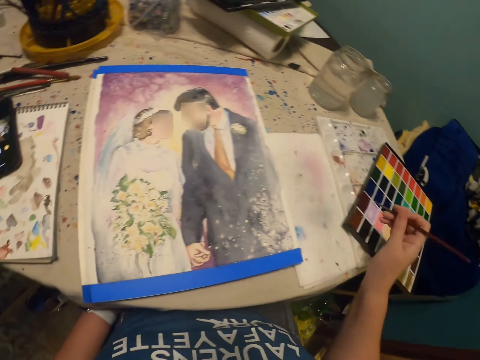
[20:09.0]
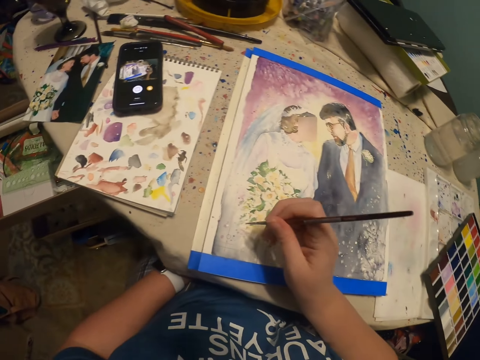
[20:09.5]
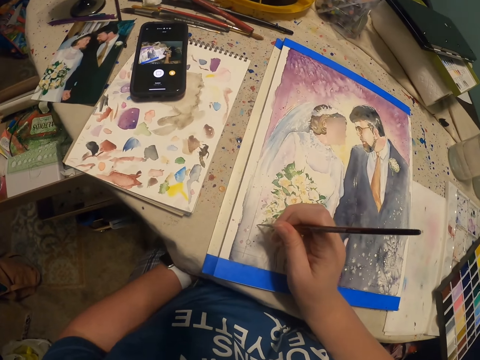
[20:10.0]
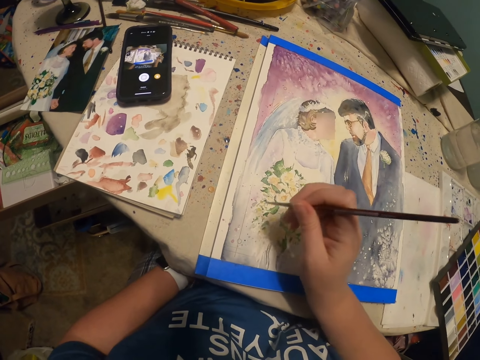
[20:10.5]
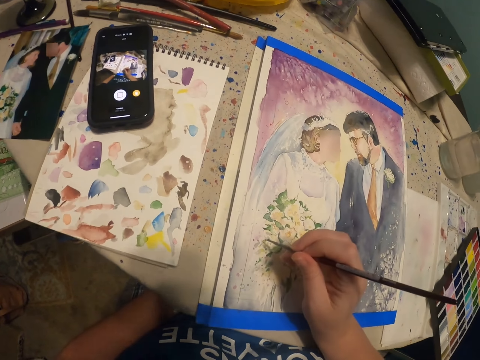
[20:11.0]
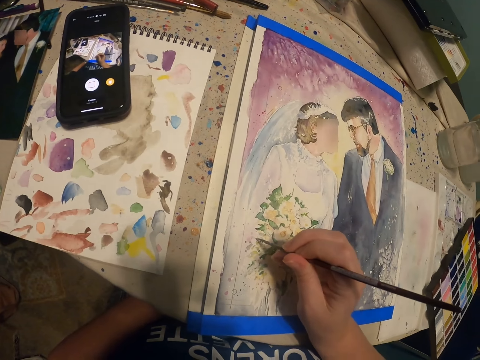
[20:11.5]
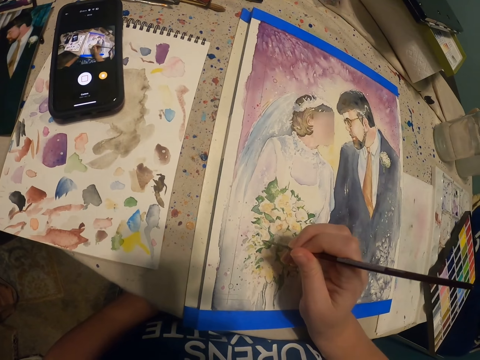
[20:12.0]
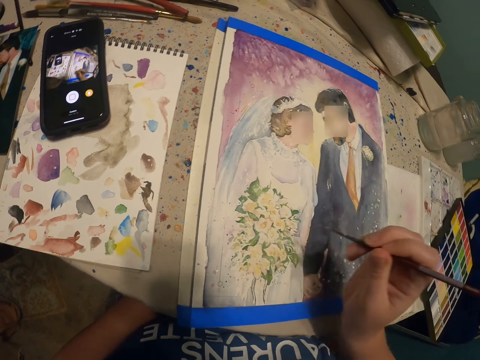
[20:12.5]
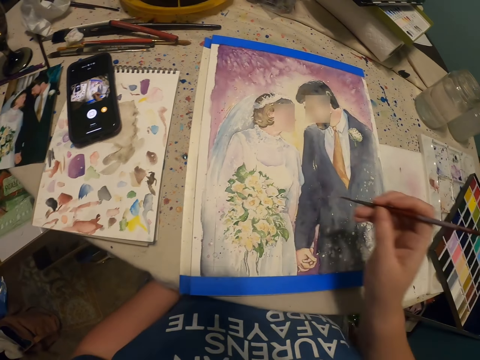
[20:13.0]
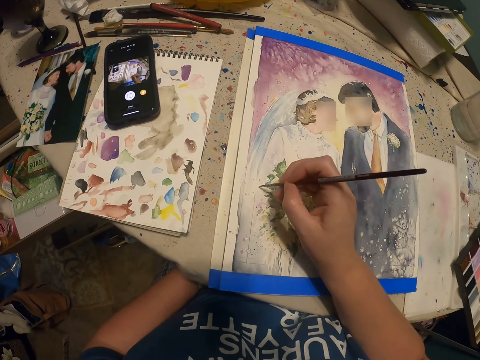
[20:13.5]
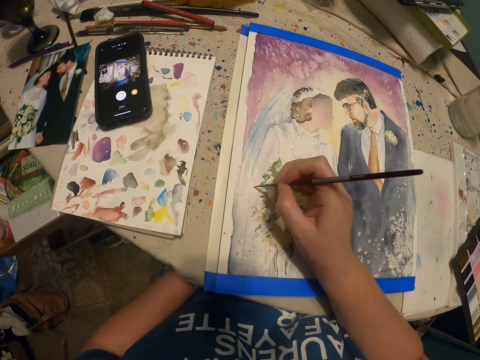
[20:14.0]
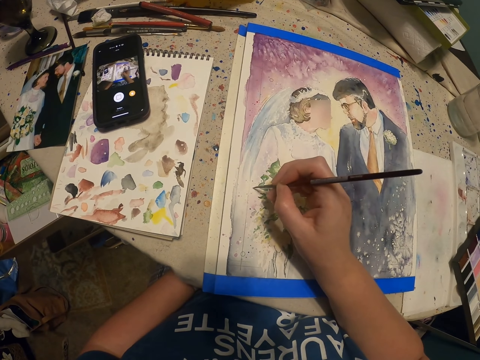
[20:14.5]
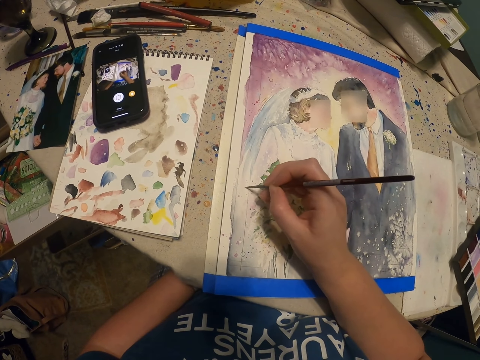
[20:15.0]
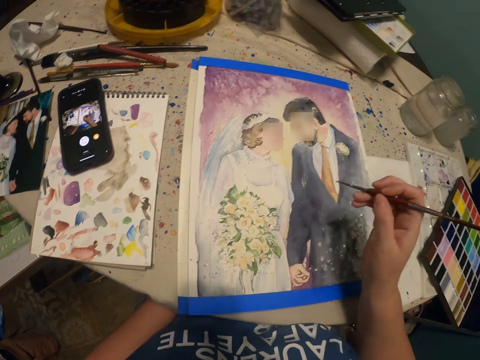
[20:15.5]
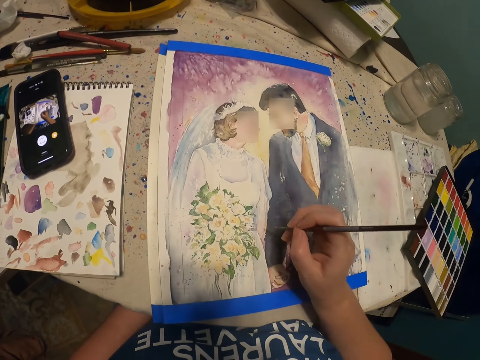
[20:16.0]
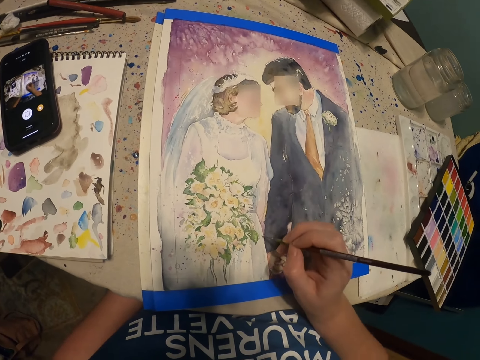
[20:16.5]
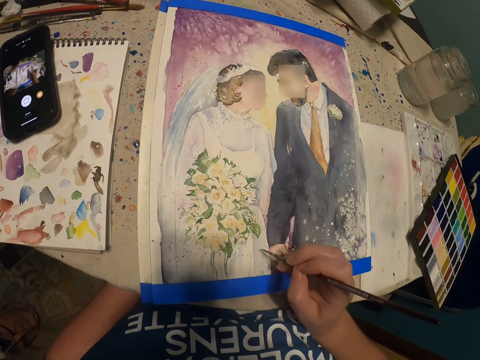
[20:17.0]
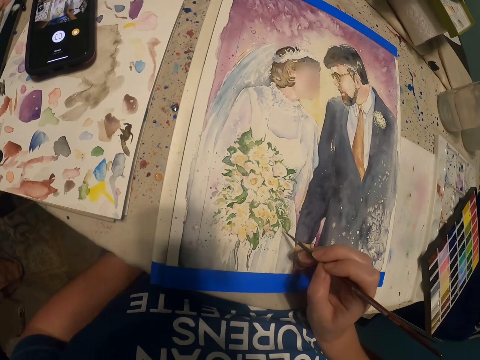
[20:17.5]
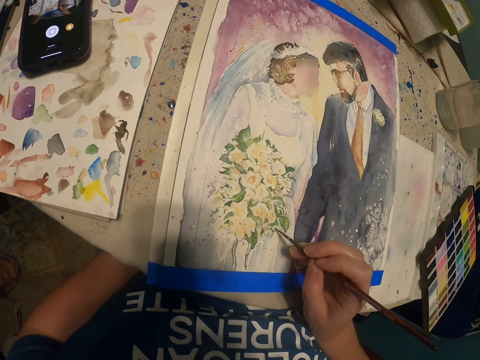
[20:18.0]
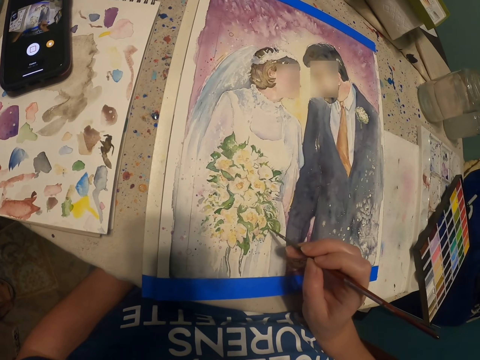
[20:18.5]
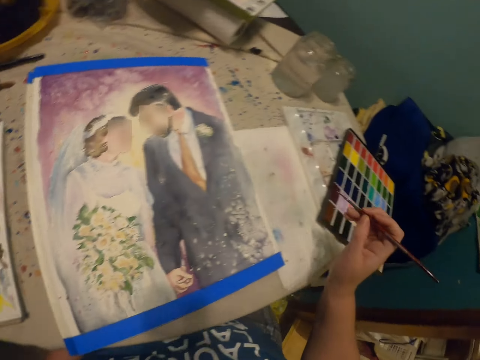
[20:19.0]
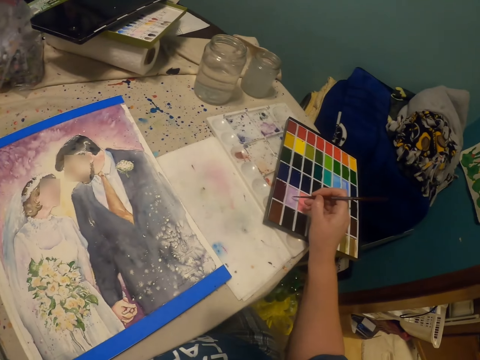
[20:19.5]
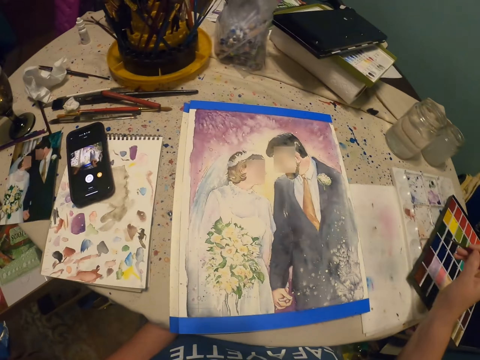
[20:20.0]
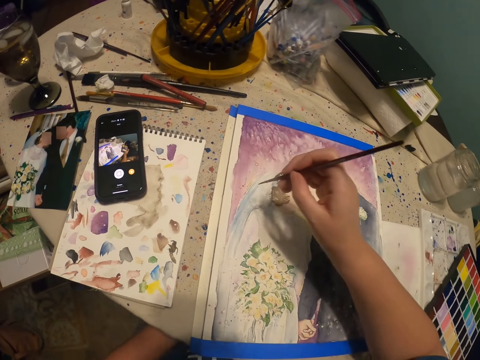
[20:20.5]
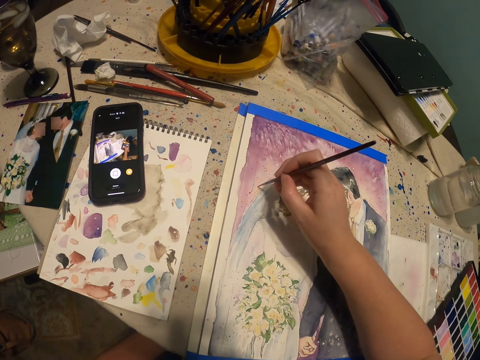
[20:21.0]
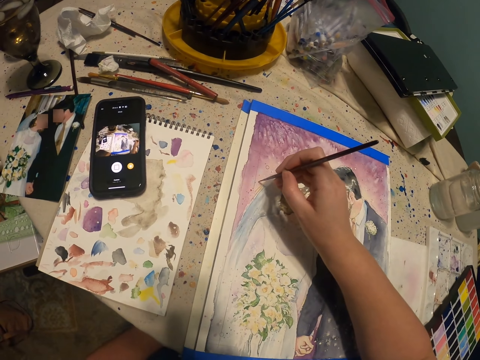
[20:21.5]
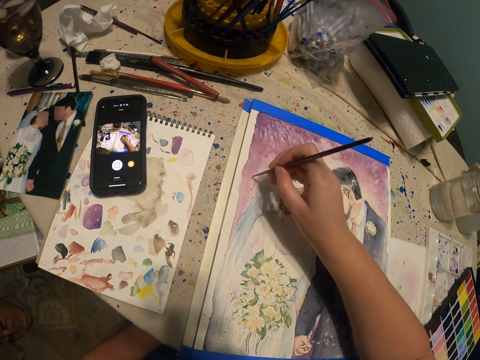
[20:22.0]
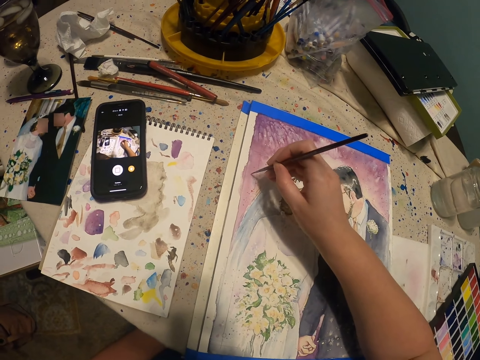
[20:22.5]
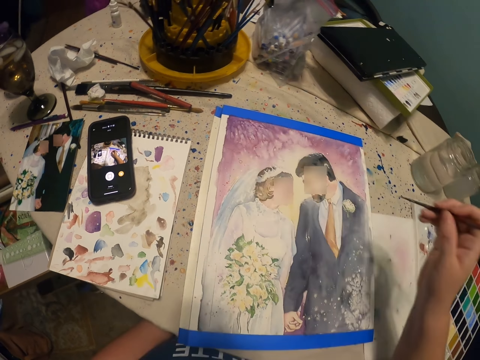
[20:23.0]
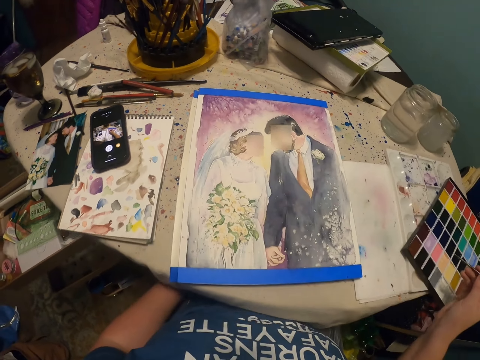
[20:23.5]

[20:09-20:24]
The camera wearer puts the paintbrush or drawing pencil on the paint. They draw a picture on the manila paper with the drawing pencil. They put the paintbrush on the paint again and draw a picture on the manila paper with the drawing pencil again.

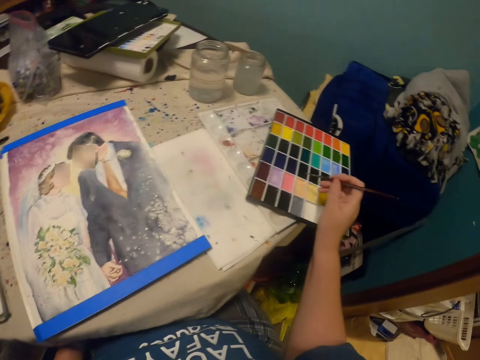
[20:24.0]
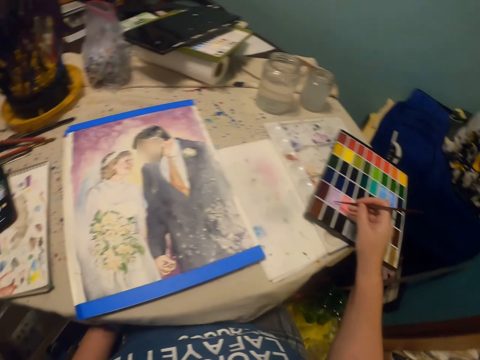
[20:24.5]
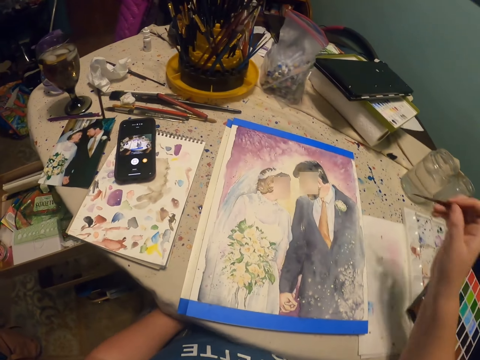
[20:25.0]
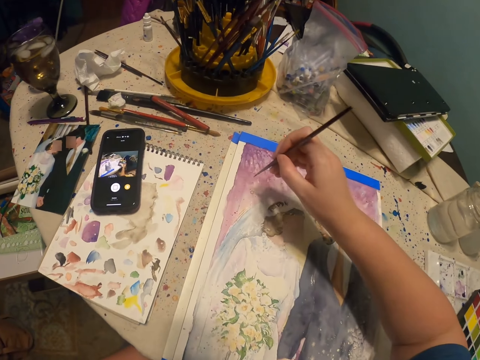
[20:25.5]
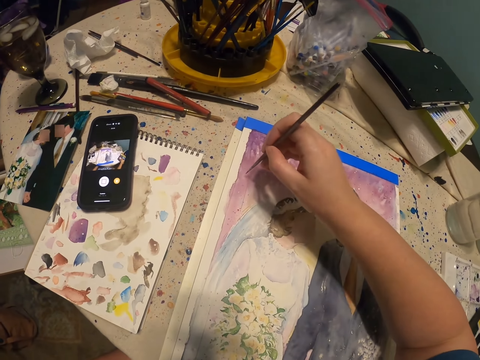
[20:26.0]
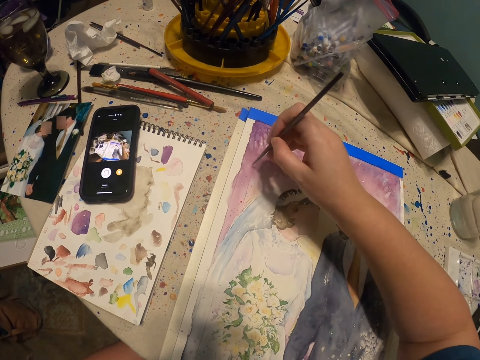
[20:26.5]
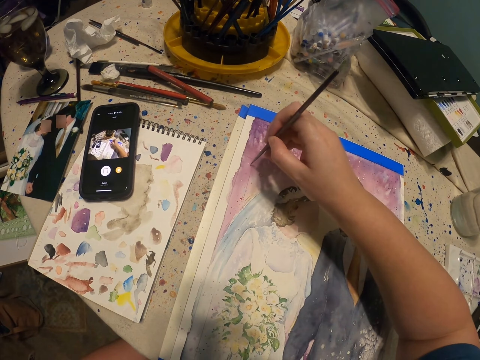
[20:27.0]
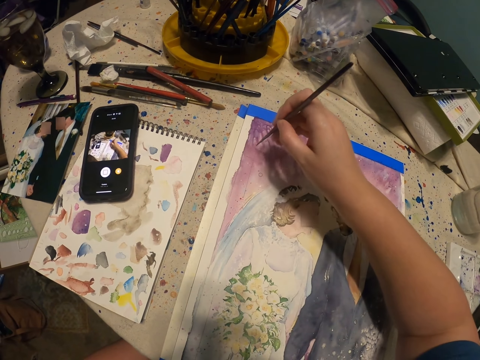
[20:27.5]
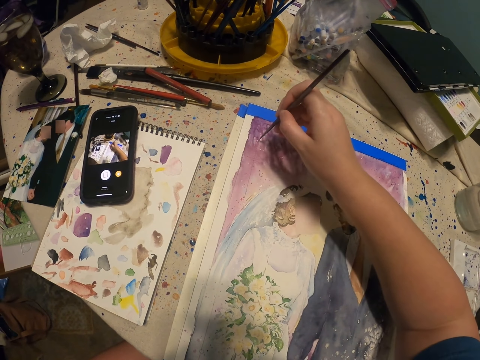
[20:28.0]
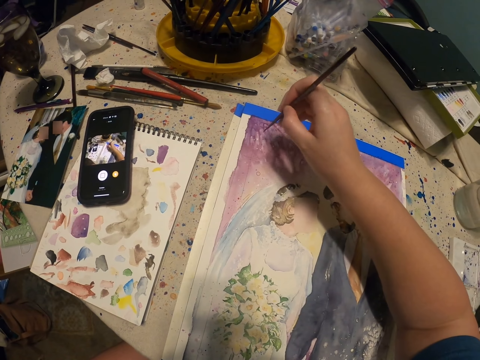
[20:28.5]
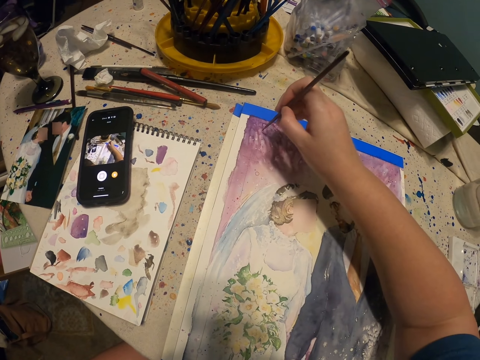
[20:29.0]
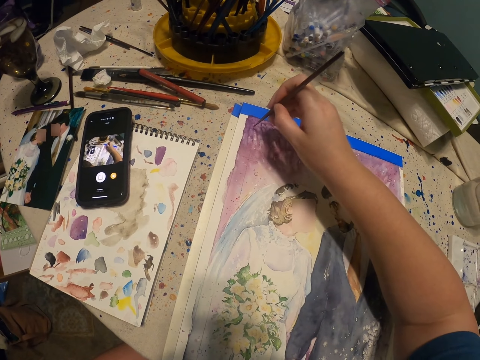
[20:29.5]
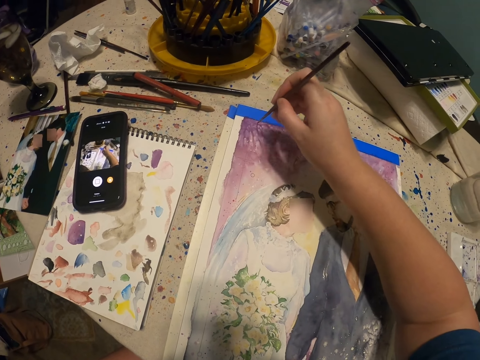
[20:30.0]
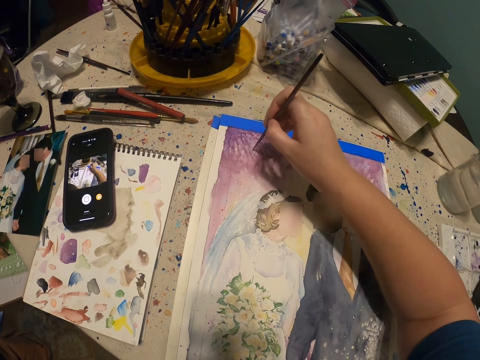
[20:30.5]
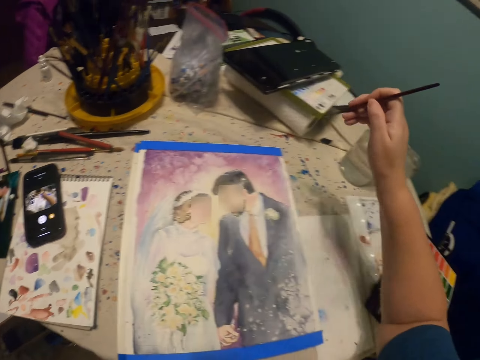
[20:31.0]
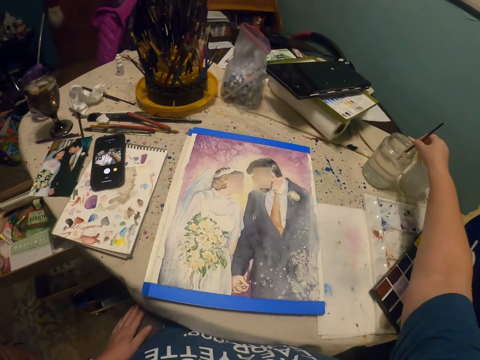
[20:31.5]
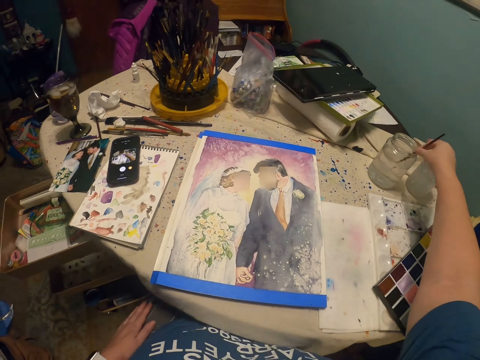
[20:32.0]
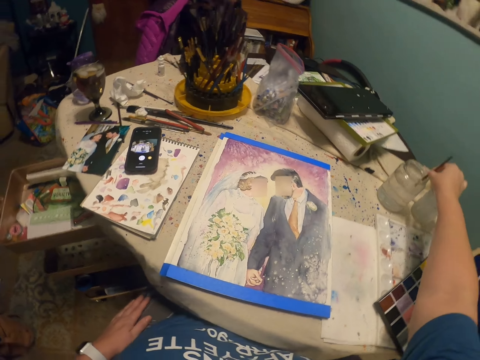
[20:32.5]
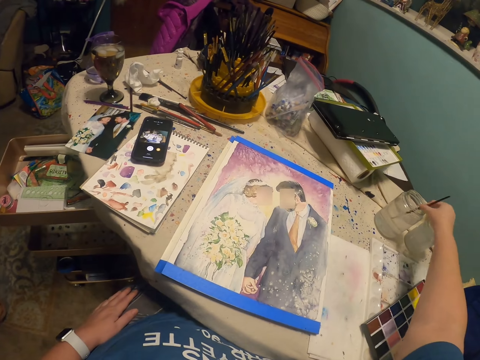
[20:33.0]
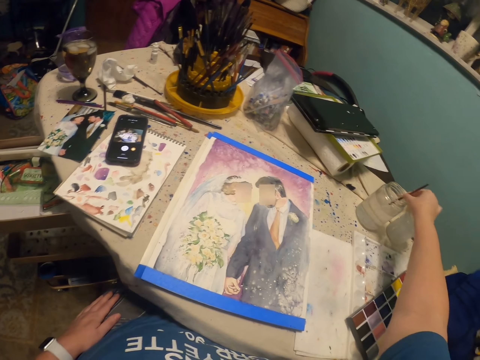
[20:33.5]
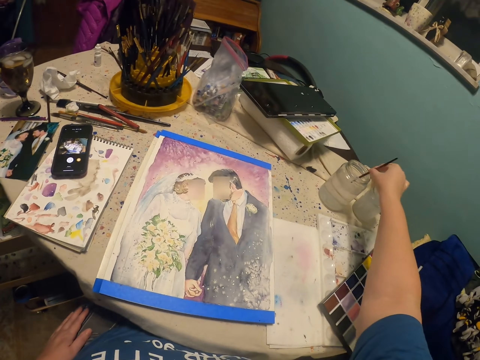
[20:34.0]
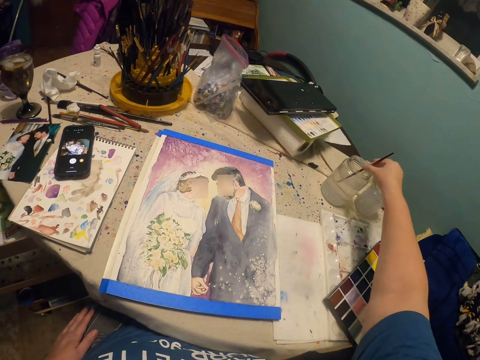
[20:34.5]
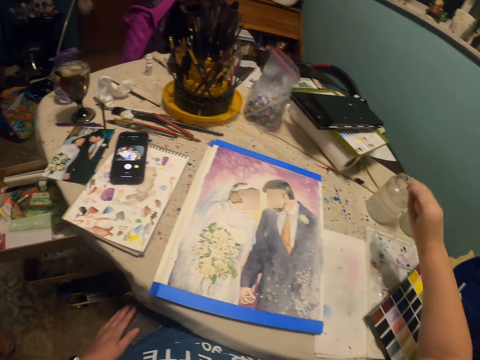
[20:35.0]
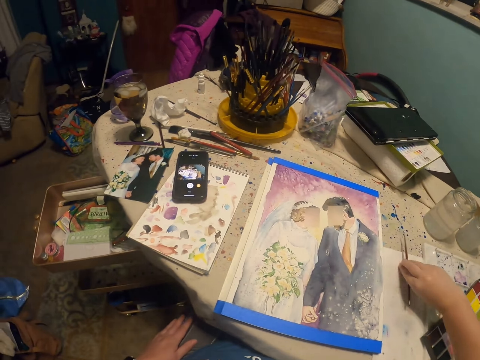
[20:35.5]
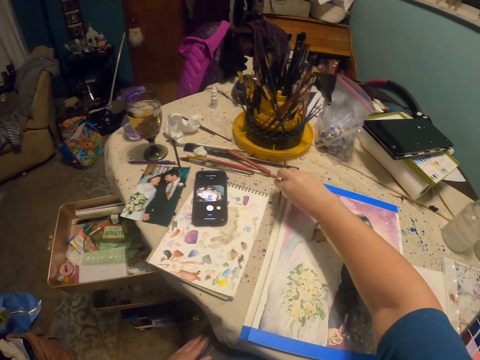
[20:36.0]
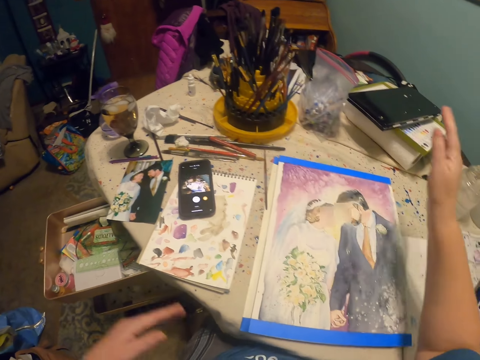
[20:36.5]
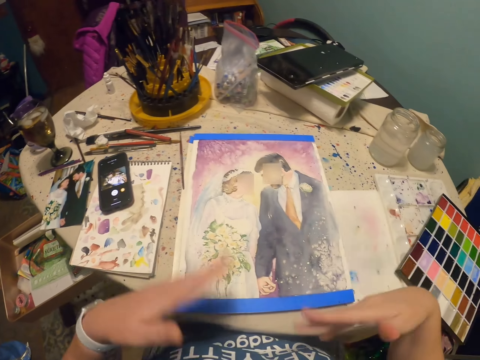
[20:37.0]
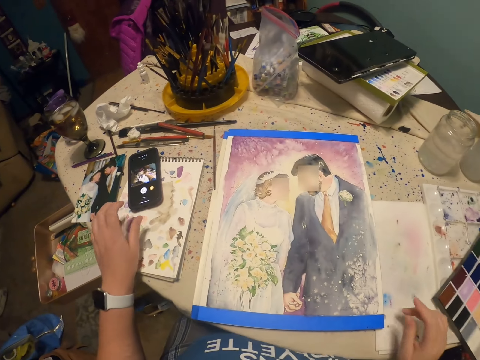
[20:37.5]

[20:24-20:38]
The camera wearer puts the paintbrush or drawing pencil on the paint. He draws a picture on the manila paper with the drawing pencil. He dips the drawing pencil in water in the can on the table. He wipes the paintbrush. He puts the drawing pencil on the table. He shakes his hands on the picture on the table.
